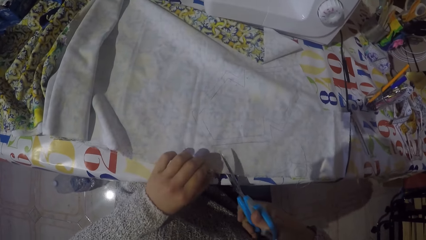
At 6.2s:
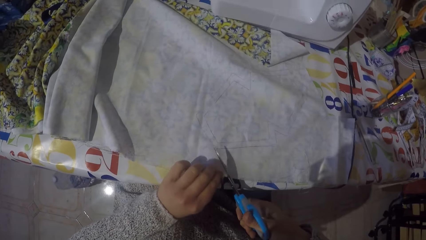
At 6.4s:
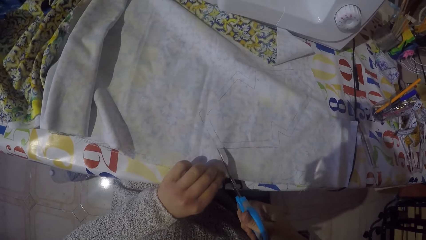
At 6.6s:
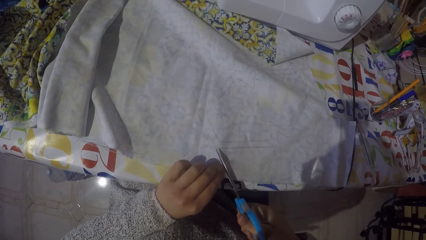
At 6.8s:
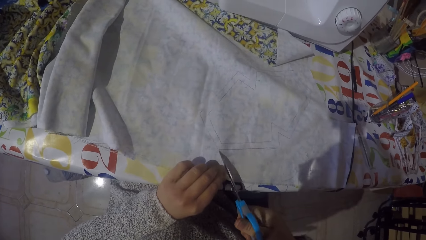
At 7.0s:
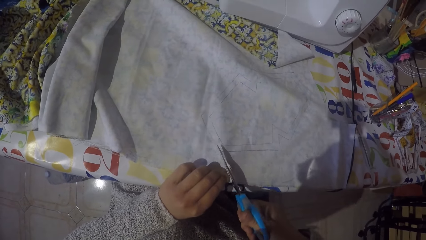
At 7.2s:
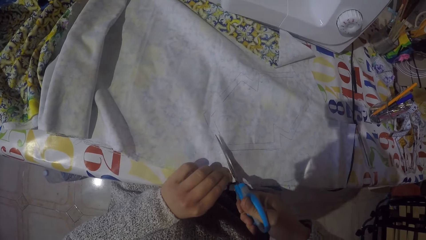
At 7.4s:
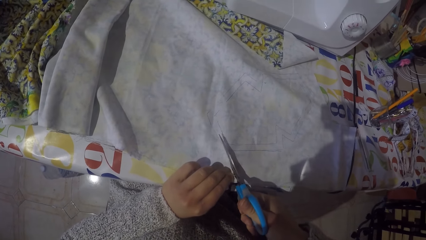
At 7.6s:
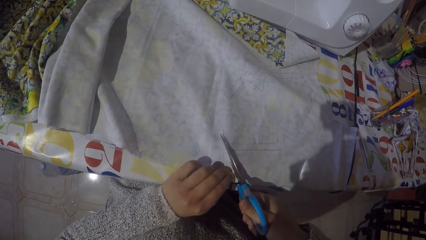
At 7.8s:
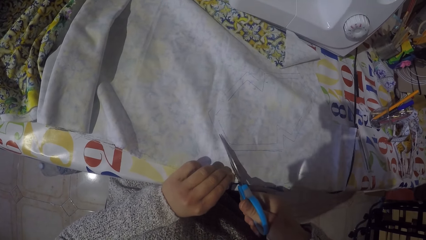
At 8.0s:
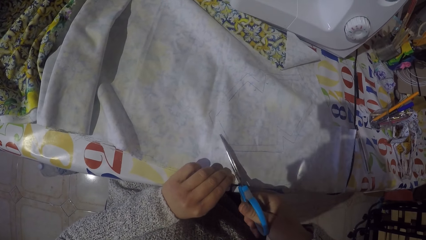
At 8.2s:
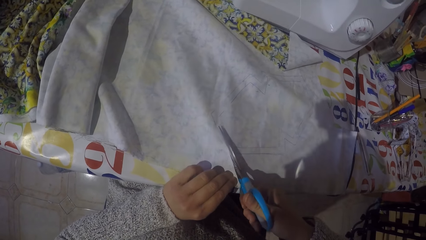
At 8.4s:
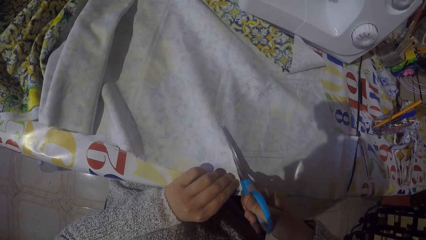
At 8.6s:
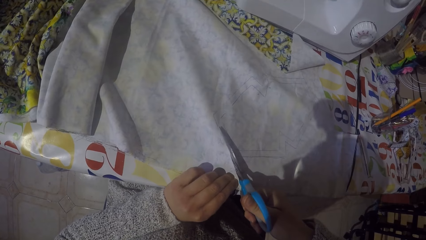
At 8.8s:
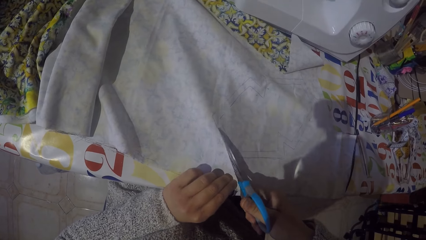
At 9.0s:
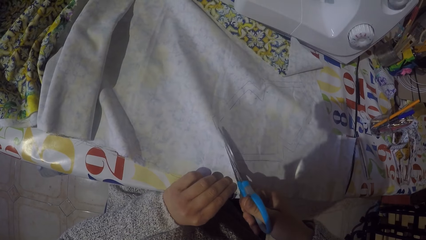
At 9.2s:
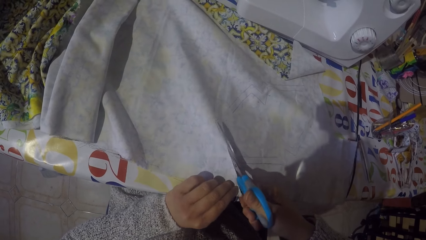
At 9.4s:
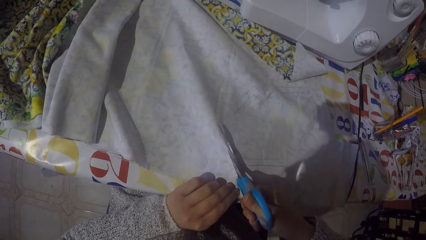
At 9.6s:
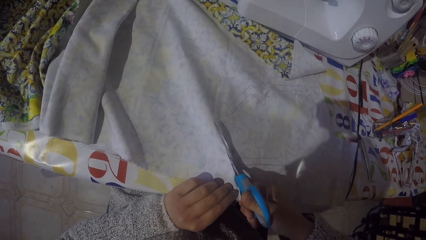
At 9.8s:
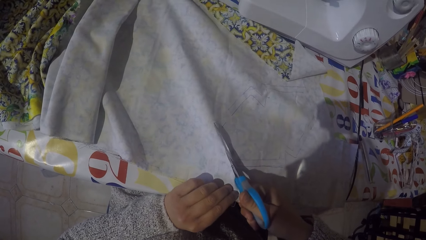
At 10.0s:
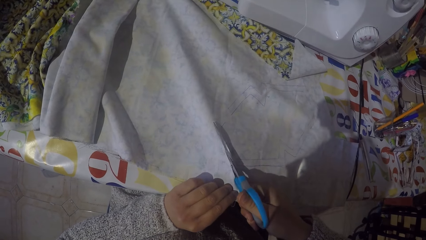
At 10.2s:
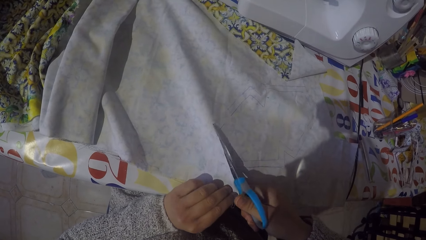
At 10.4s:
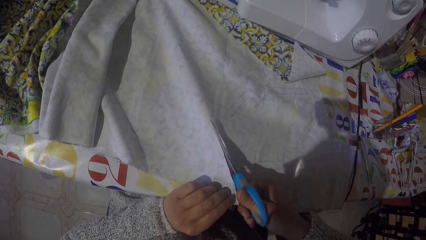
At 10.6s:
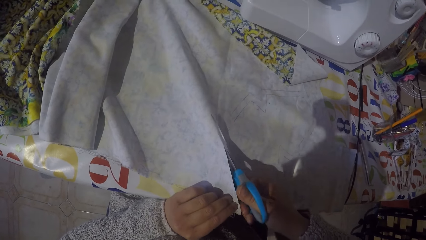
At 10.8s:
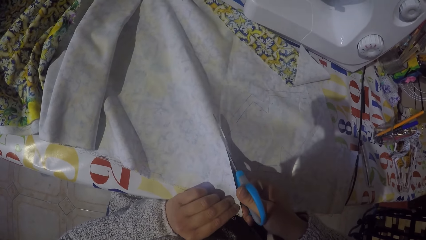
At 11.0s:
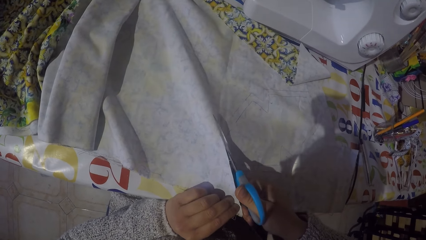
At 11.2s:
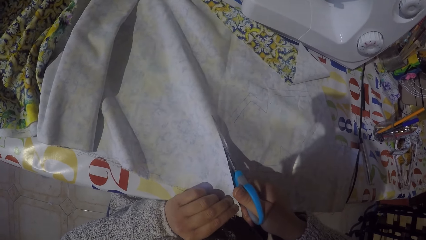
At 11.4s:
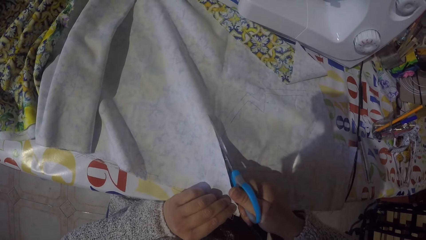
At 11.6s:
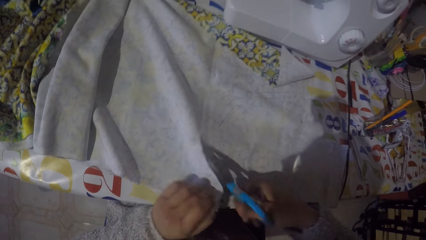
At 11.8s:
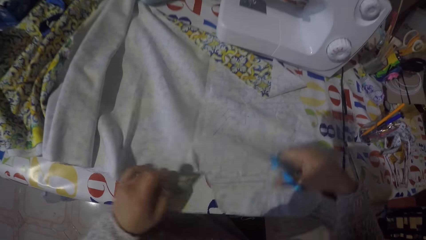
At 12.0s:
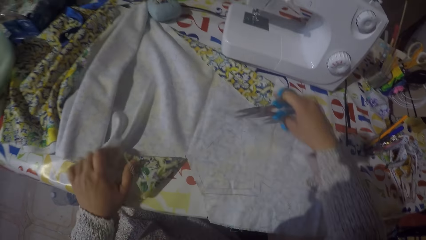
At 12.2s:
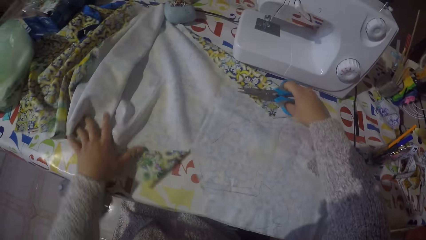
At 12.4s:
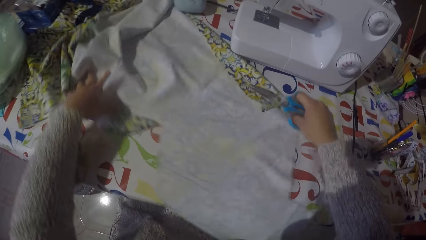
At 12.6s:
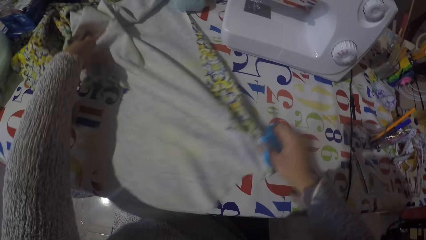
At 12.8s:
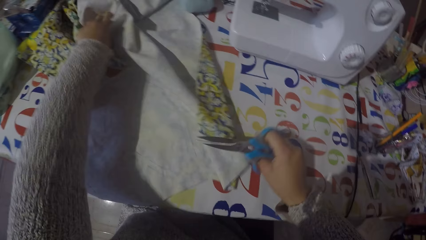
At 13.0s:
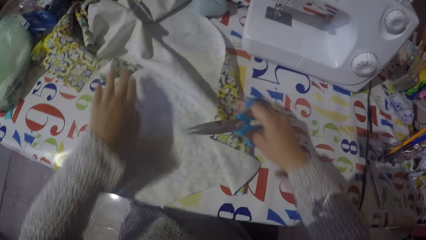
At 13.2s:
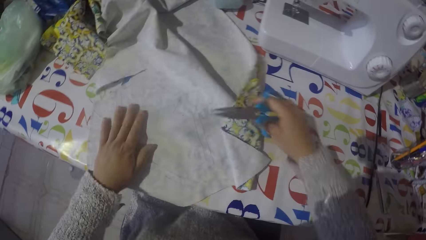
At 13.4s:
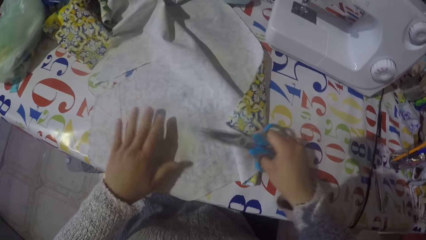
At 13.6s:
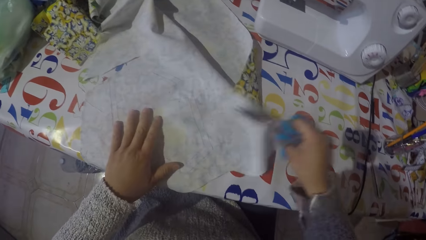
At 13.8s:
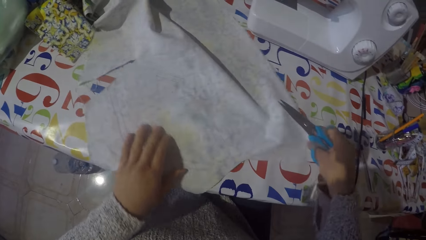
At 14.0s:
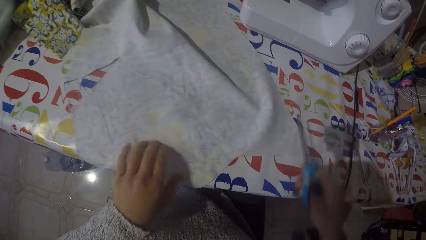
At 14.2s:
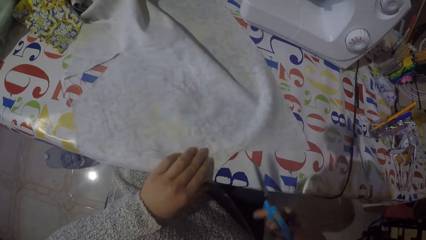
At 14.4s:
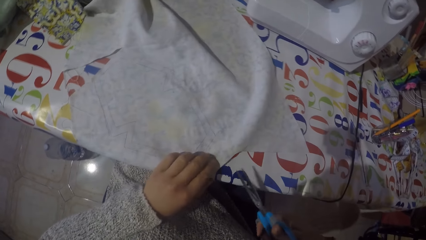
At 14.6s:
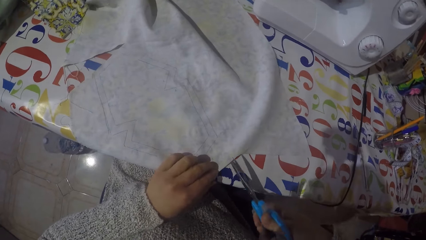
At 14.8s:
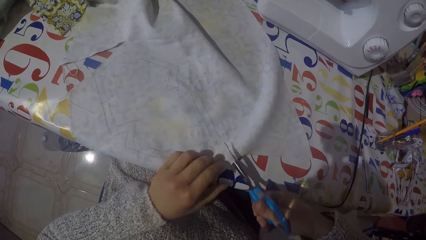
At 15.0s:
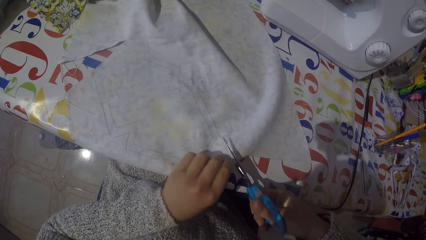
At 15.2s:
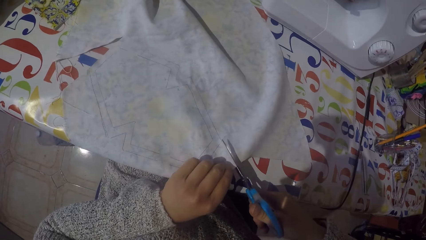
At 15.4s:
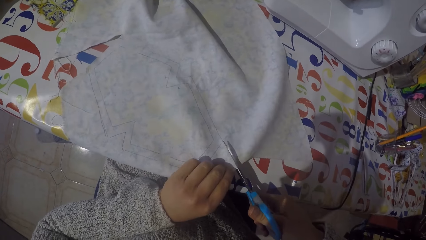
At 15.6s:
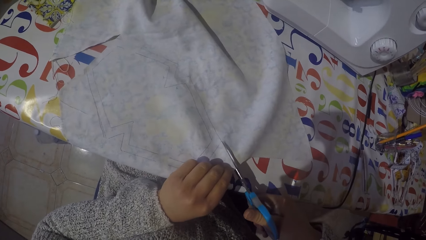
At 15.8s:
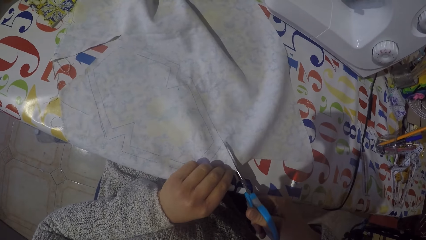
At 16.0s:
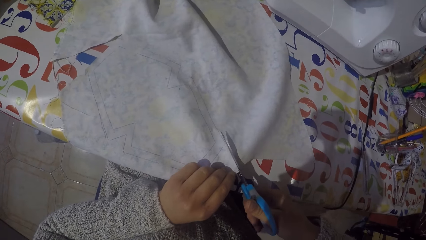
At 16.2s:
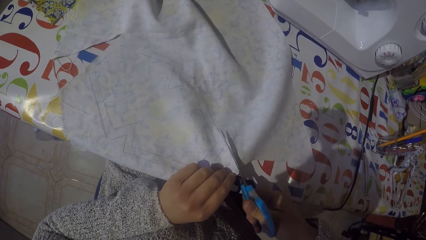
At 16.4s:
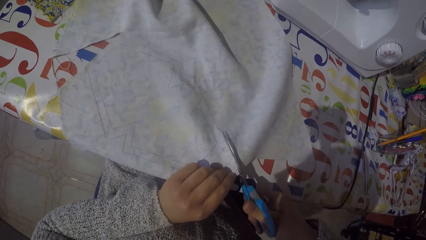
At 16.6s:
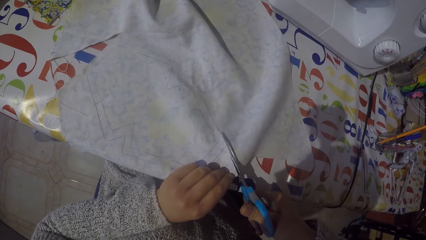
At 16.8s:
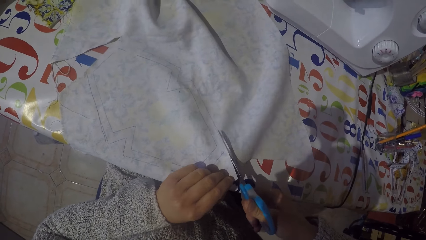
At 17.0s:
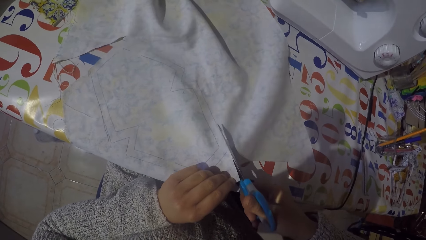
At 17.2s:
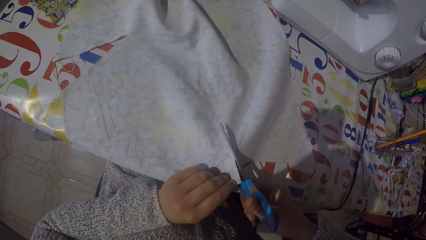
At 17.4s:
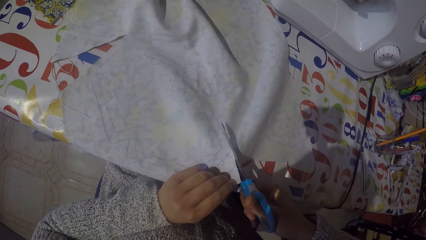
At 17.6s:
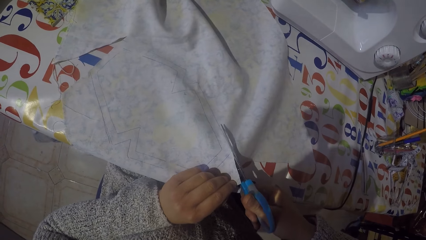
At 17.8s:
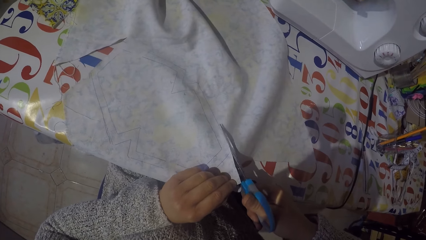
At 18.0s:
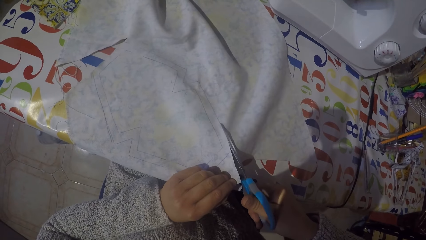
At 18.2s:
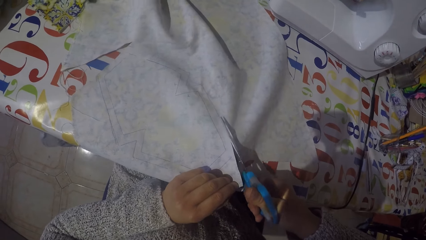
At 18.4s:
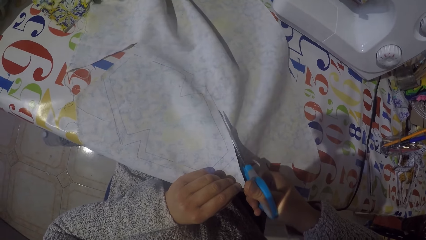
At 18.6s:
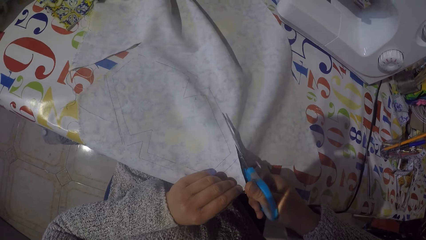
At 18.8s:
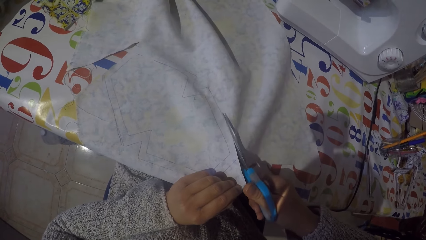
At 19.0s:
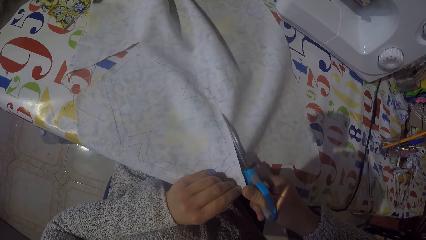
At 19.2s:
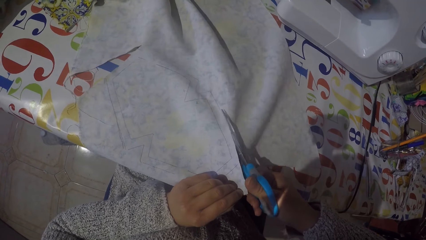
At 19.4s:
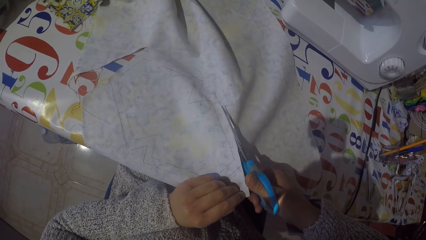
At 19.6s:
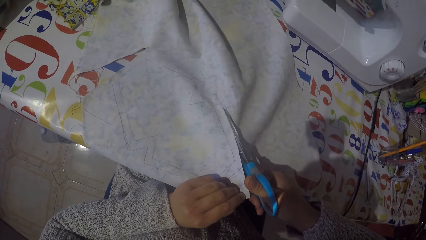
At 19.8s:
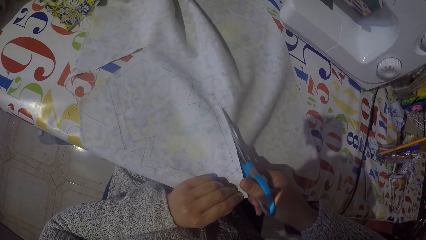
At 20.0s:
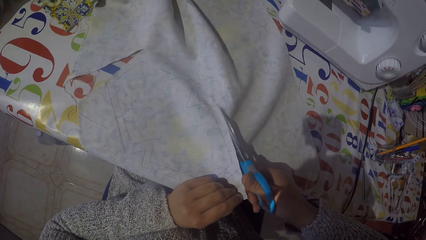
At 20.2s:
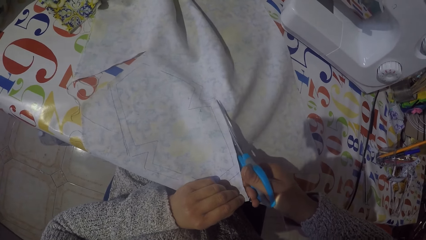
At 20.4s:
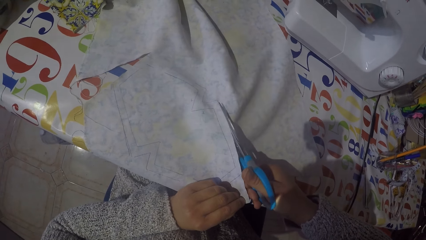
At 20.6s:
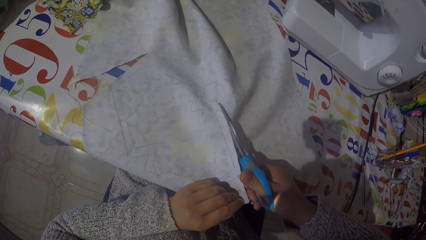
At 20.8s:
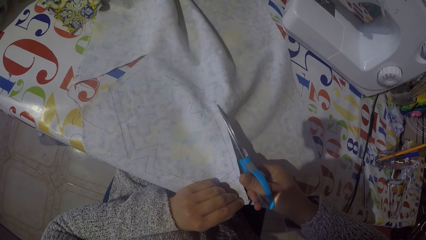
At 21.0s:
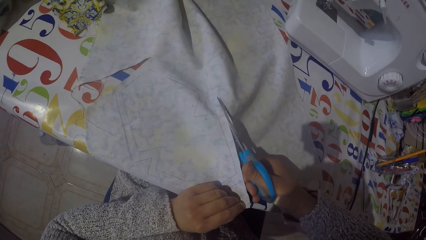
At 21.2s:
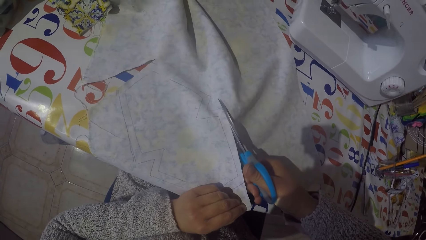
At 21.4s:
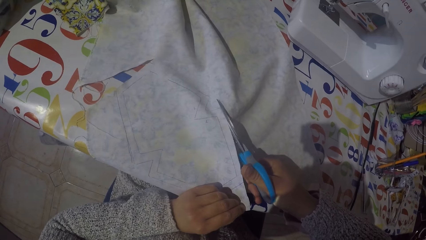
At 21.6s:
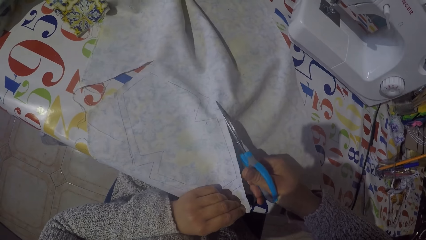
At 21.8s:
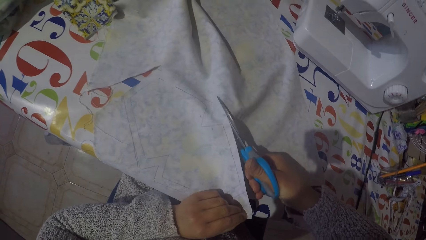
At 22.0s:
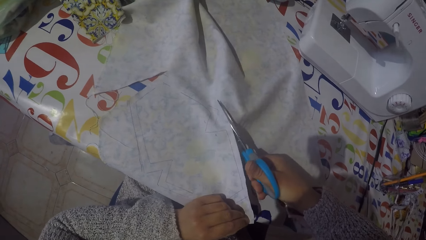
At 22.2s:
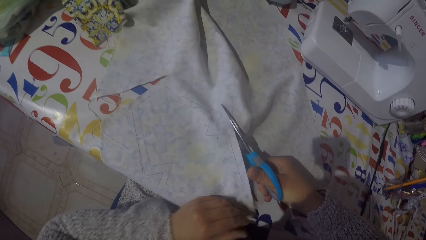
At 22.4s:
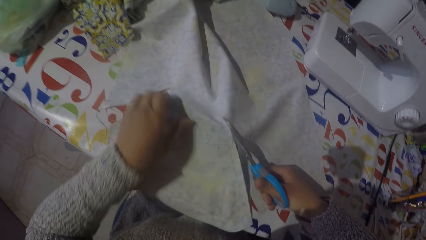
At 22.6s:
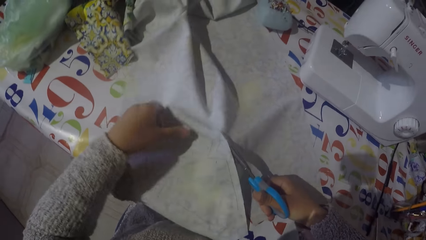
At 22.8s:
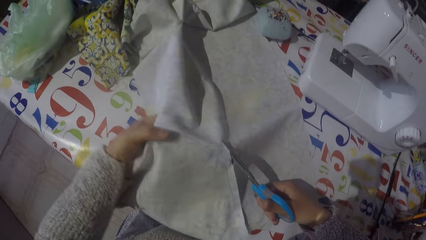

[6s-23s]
The camera wearer cuts the piece of cloth or material with the scissors. They move the piece of cloth on the table. They spread the material. They cut the piece of cloth with the scissors.
